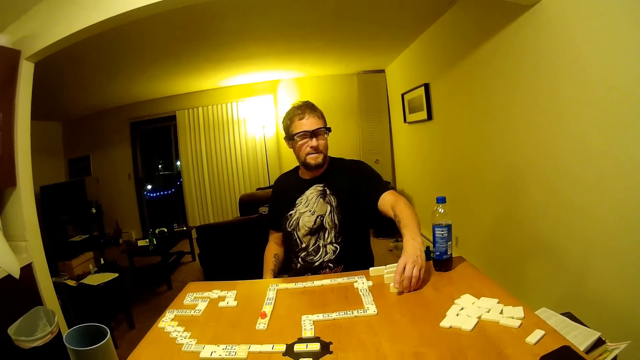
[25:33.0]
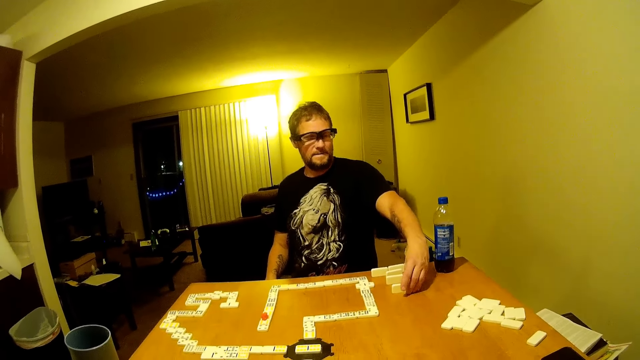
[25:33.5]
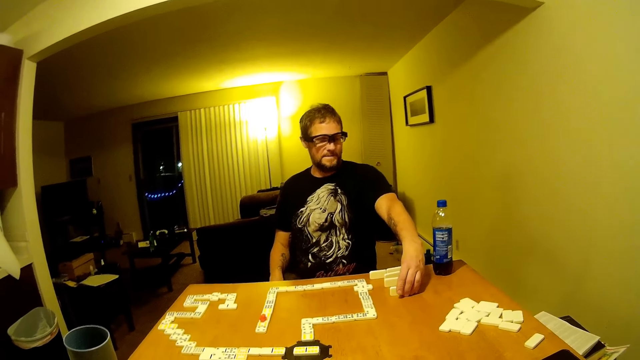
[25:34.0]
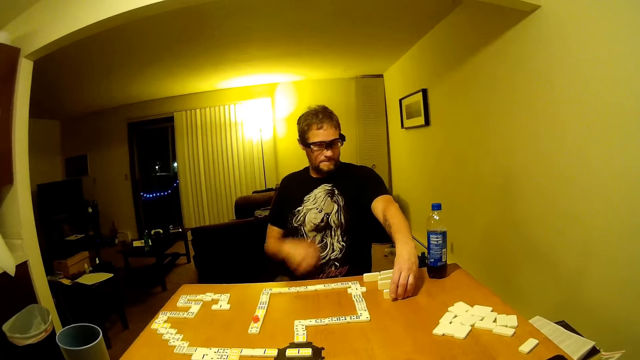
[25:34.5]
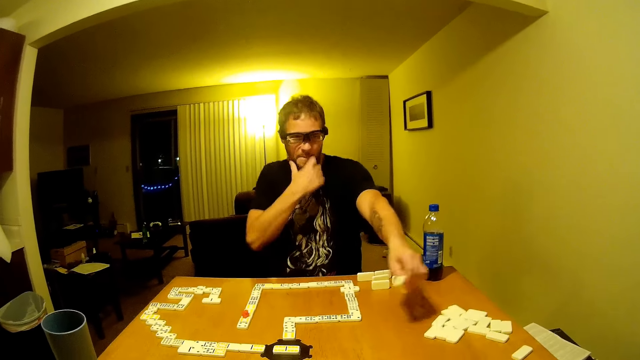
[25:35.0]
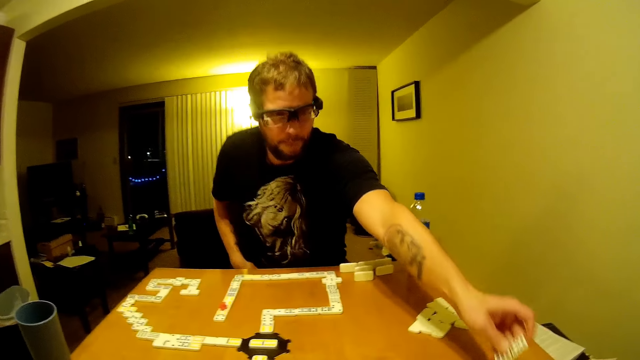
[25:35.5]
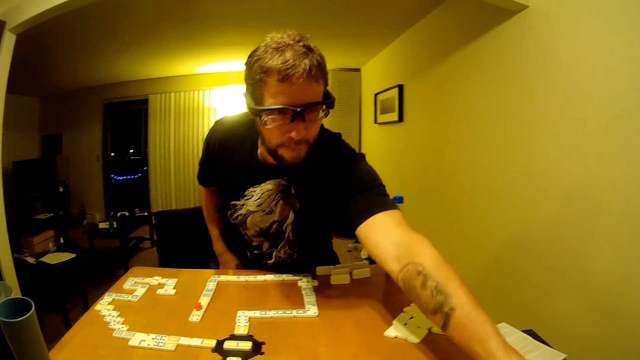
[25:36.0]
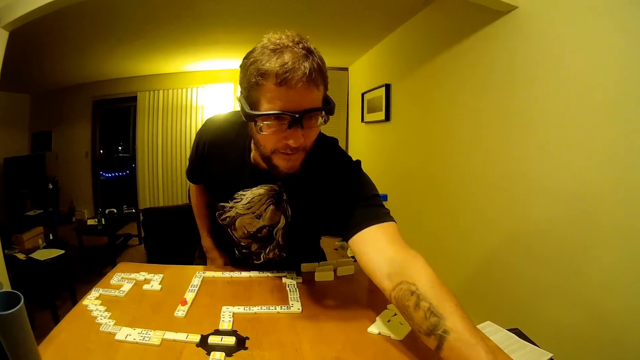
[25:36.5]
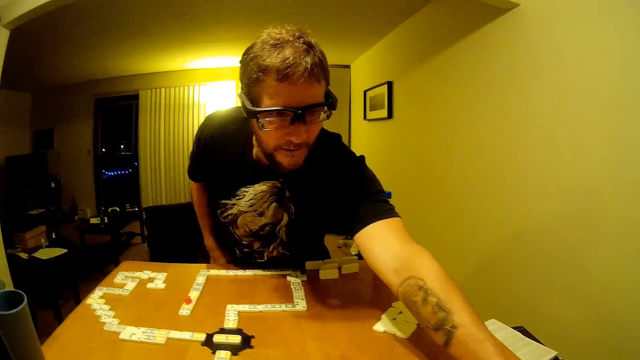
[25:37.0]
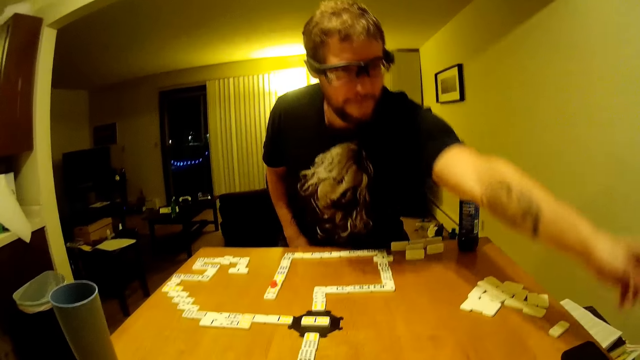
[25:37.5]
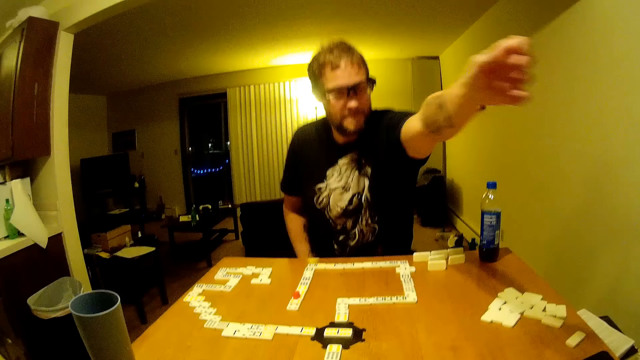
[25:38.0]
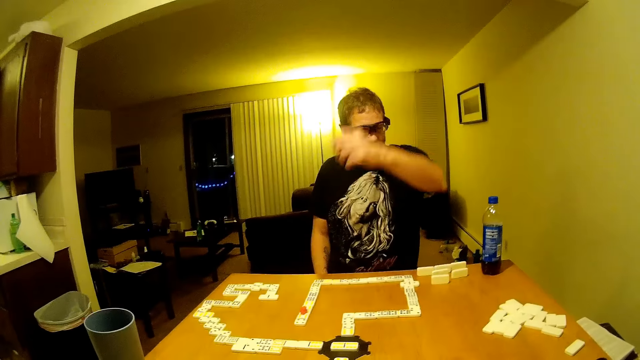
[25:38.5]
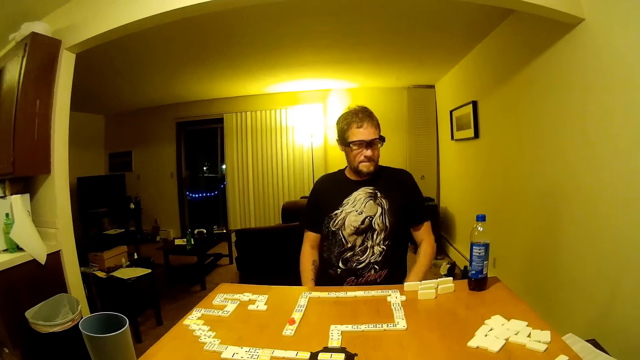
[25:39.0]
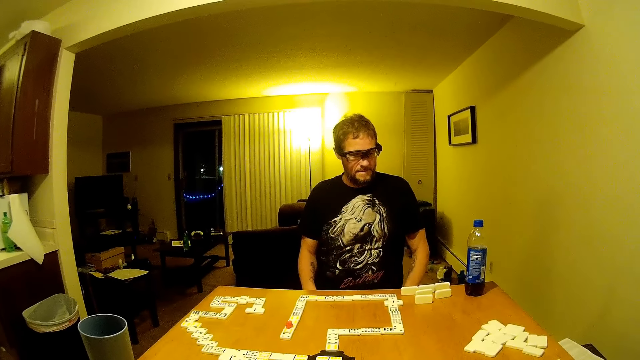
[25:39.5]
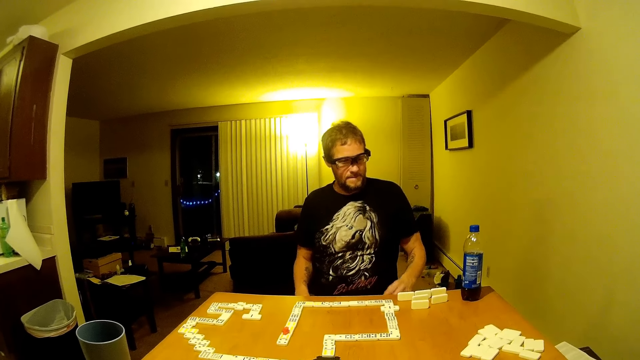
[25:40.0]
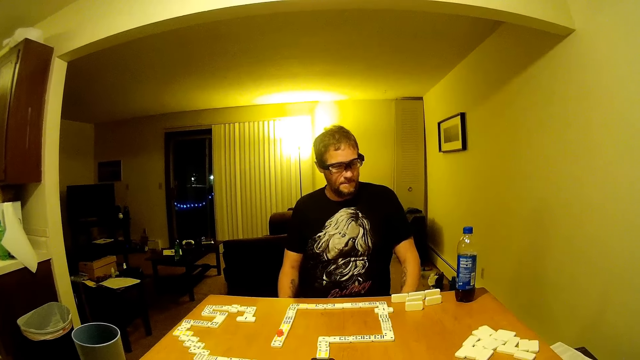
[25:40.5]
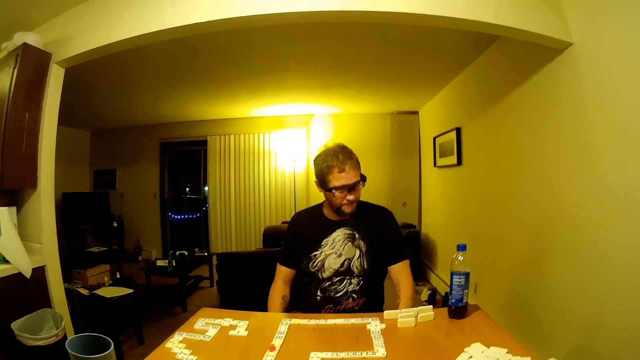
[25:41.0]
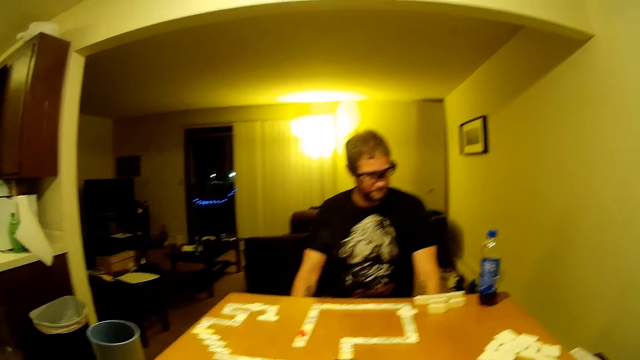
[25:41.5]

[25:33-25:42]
A man talks. The man picks up the domino piece and scratches his face. He puts the domino piece down. He stands from his seat. He sits down.

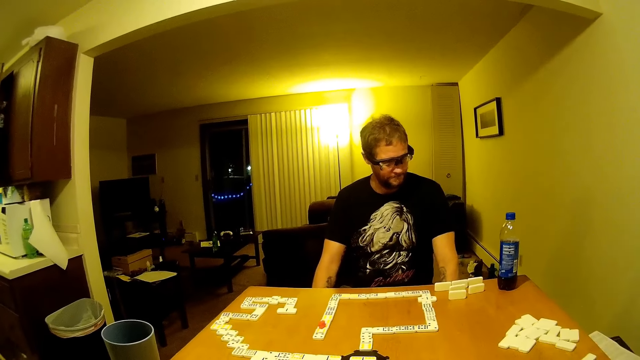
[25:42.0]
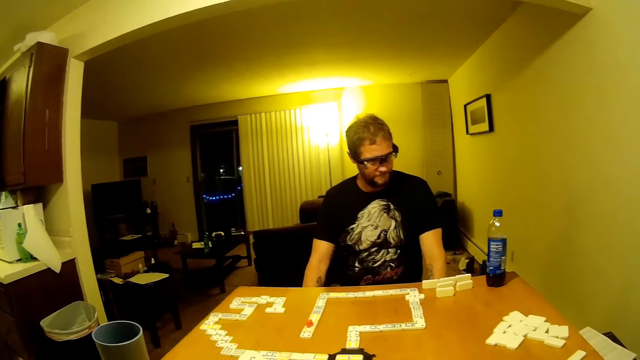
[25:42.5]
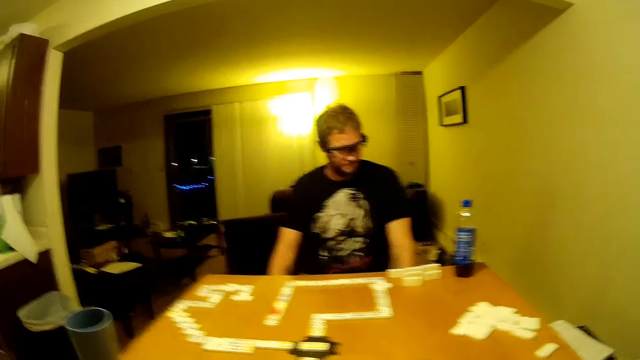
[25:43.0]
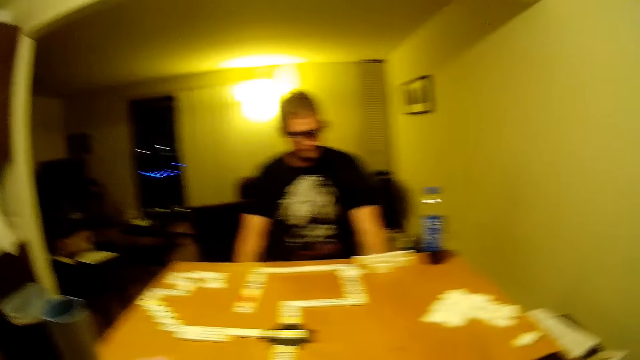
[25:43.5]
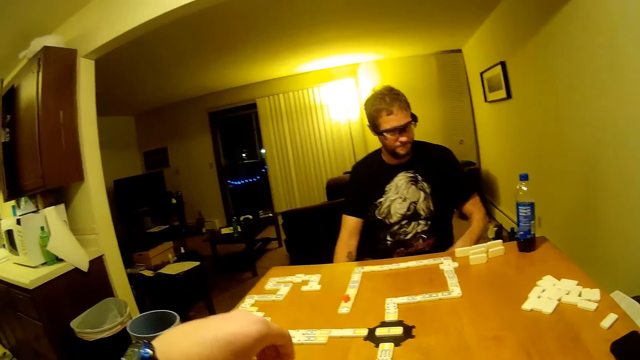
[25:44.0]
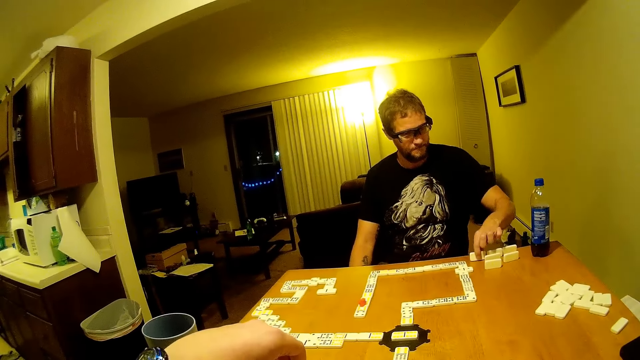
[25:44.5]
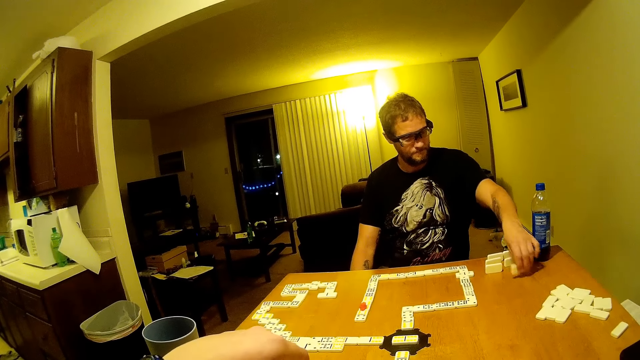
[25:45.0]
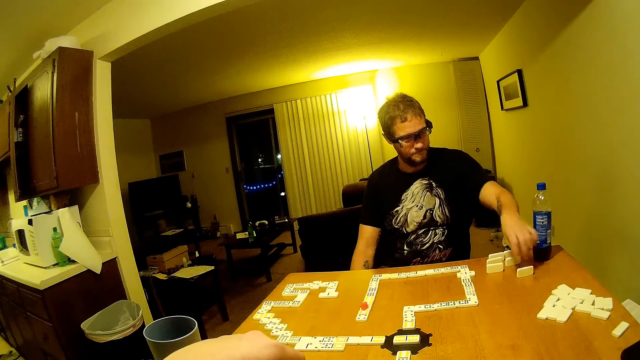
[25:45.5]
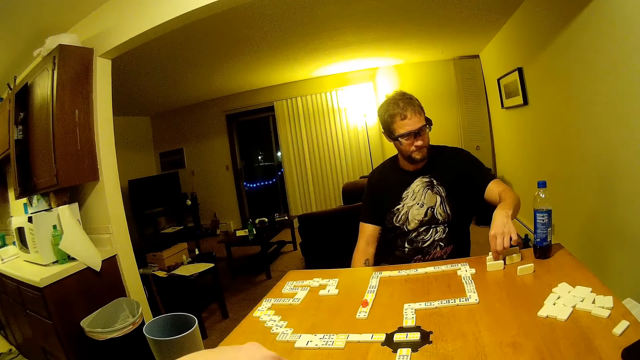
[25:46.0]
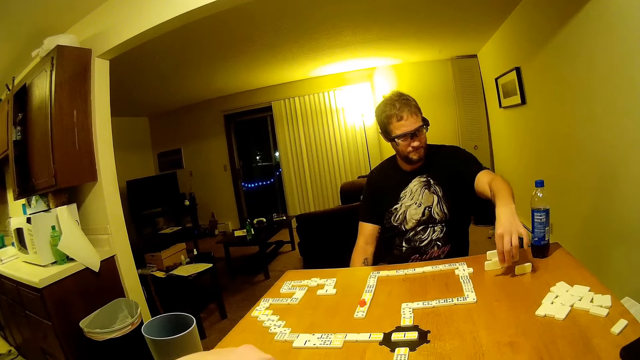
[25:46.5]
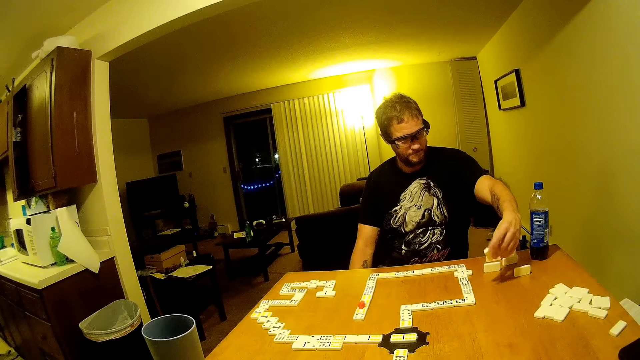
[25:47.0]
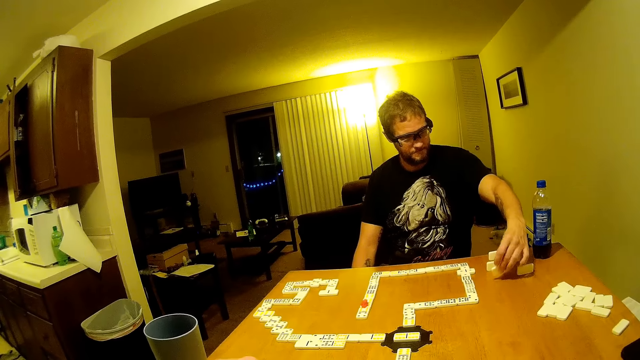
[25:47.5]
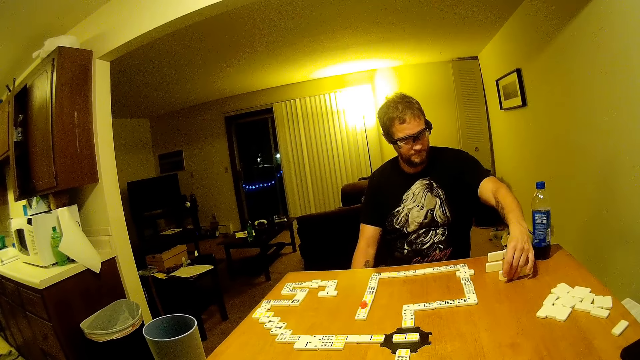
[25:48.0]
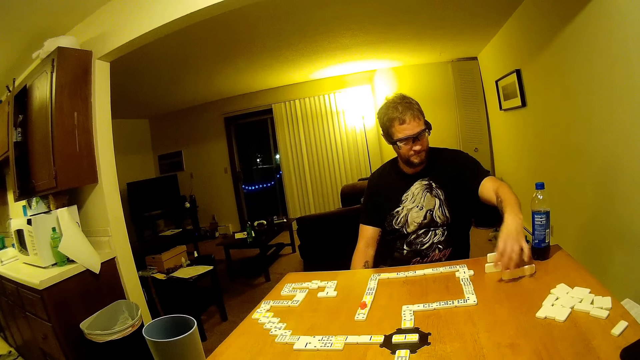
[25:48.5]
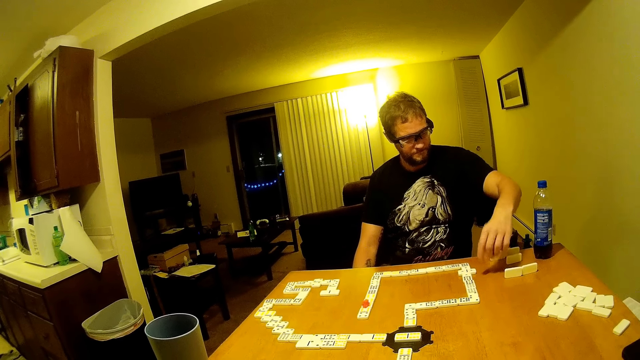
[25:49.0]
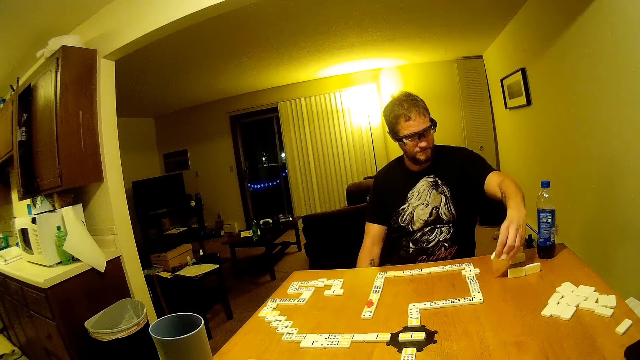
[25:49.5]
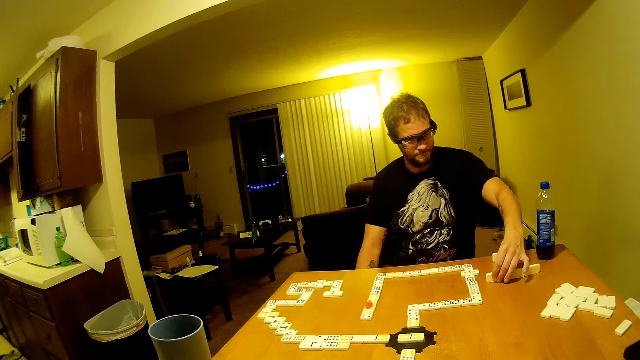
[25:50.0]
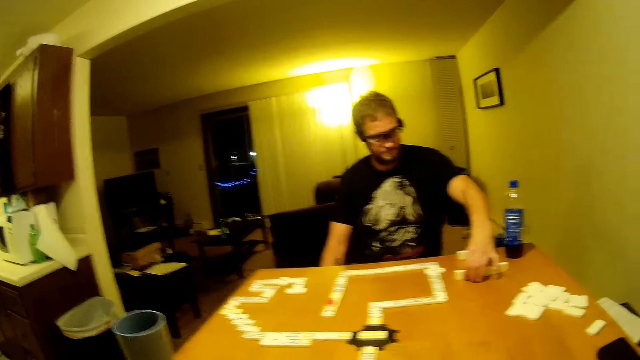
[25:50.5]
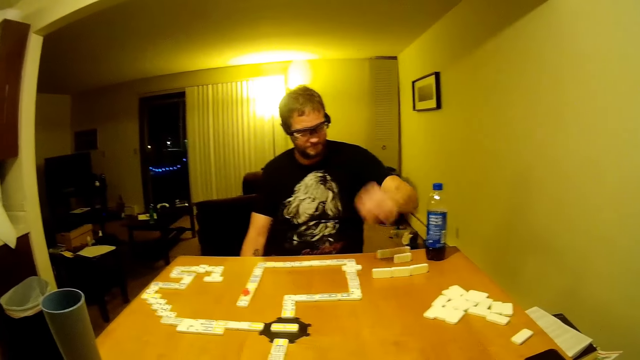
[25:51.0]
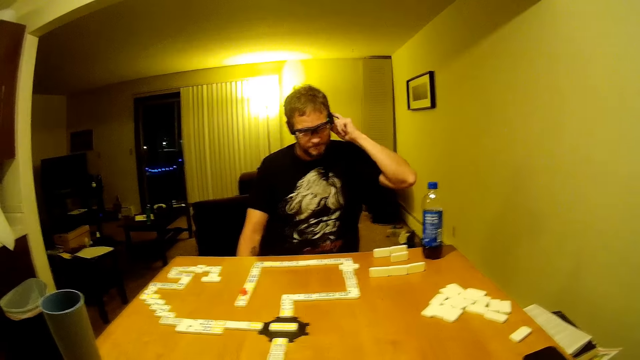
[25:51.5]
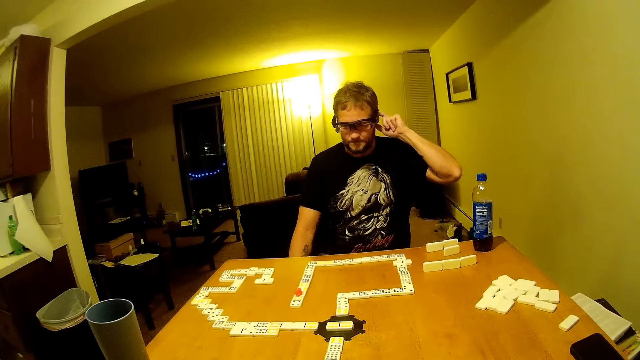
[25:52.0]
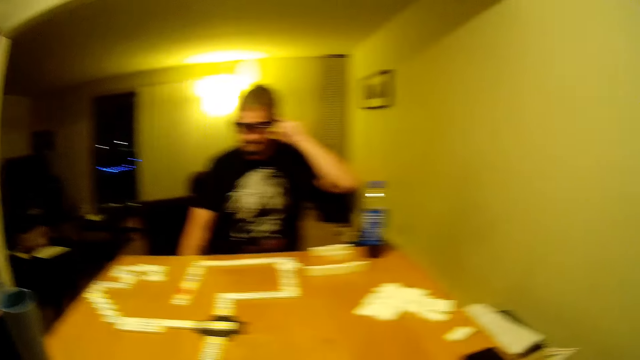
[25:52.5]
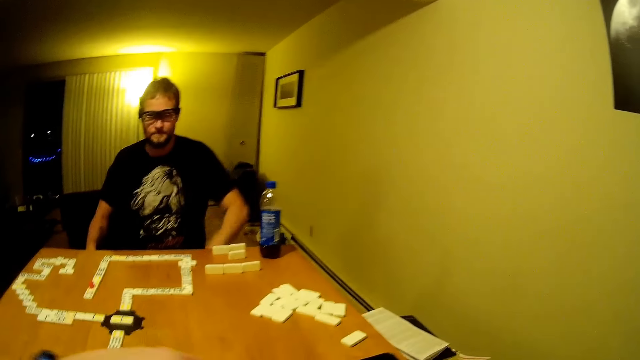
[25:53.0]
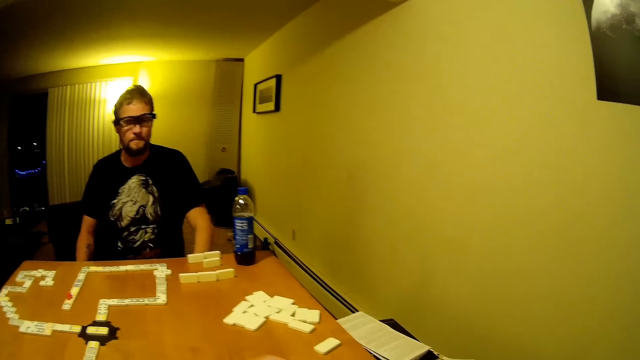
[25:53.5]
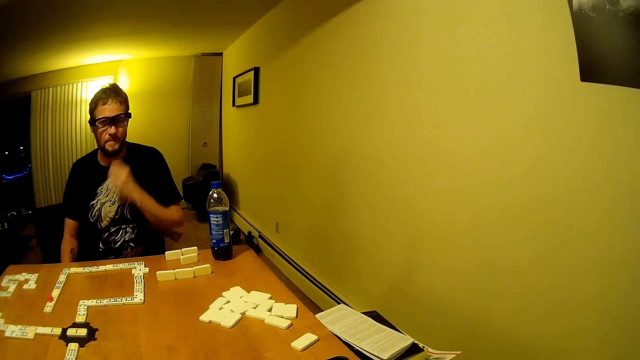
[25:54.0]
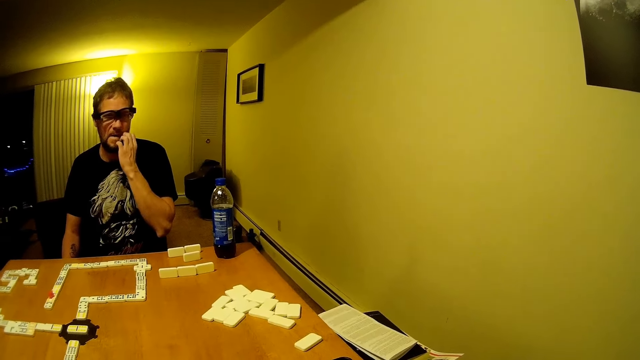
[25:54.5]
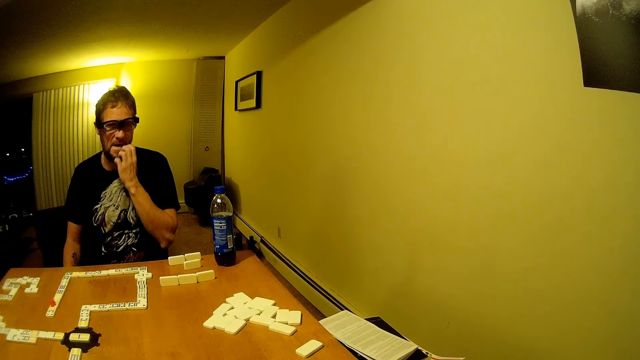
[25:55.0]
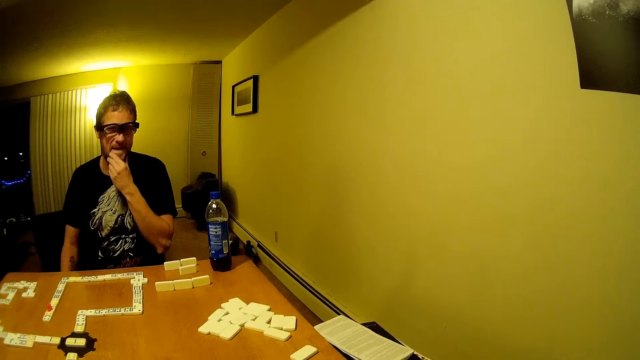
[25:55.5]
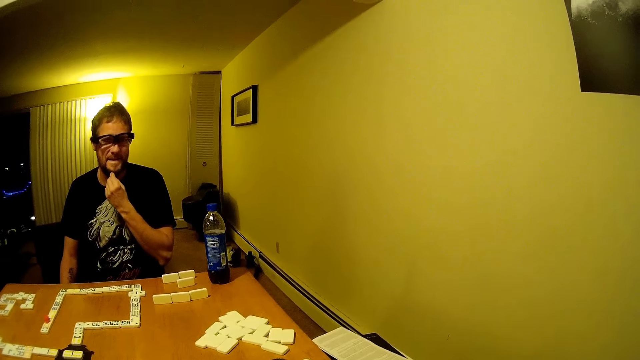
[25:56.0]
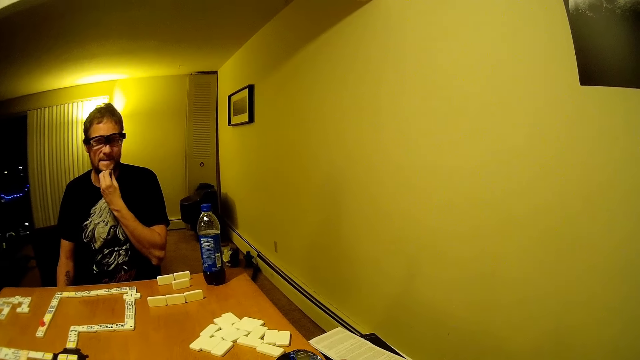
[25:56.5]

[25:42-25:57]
The camera wearer looks around. A man picks up a domino piece. The man puts the domino piece down. He picks up a domino piece. He puts the domino piece on the table. He picks up a domino piece on the table. He places the domino piece on the table. He scratches his ear. The camera wearer looks around. The man scratches his face. He plays with his beard.
